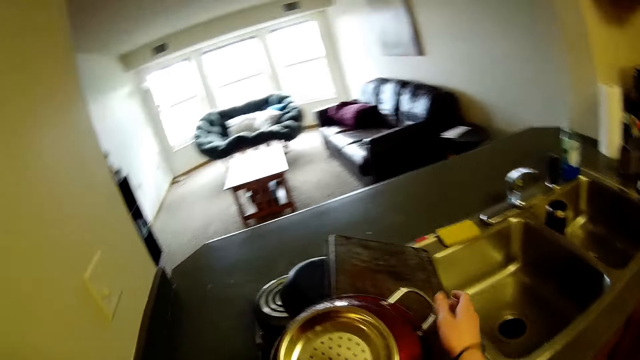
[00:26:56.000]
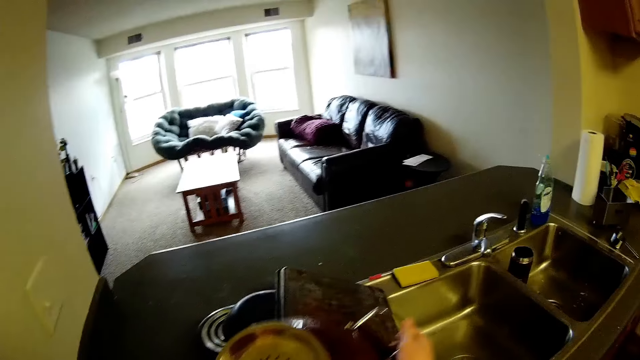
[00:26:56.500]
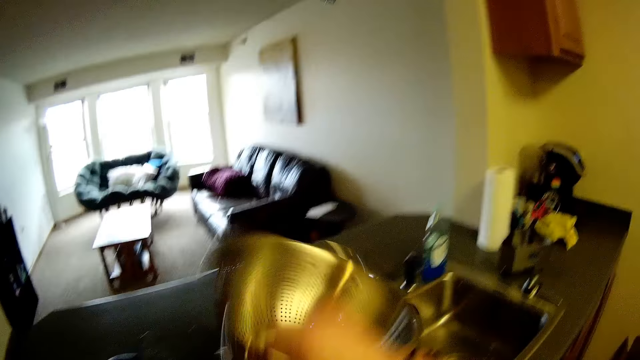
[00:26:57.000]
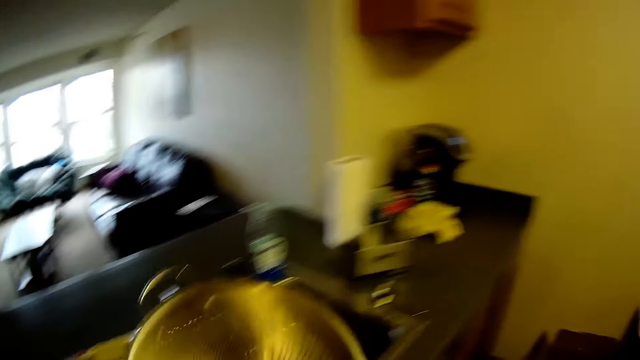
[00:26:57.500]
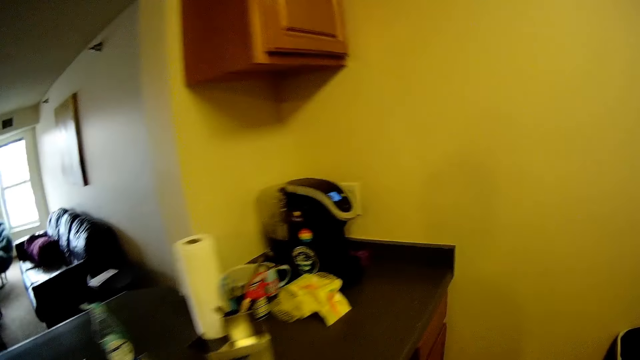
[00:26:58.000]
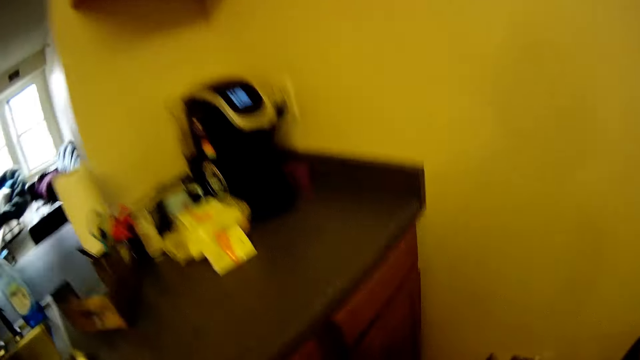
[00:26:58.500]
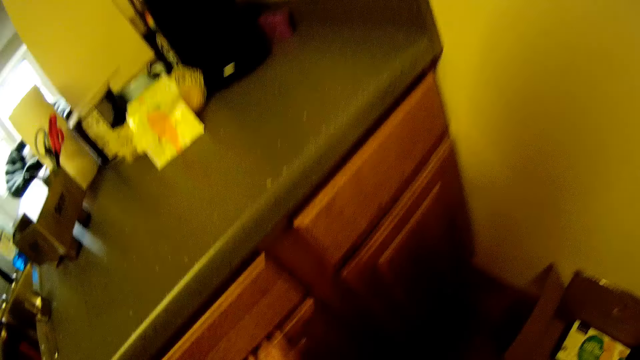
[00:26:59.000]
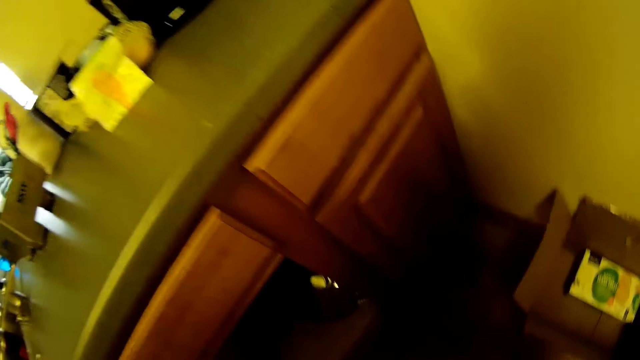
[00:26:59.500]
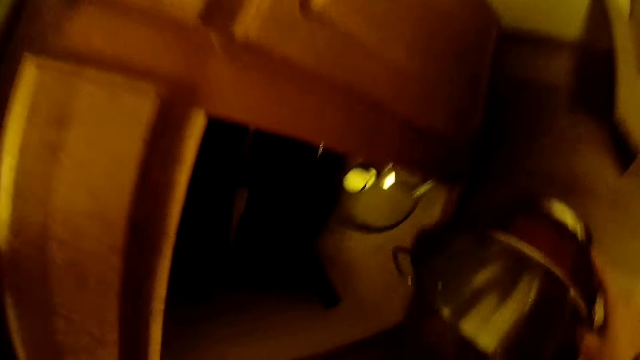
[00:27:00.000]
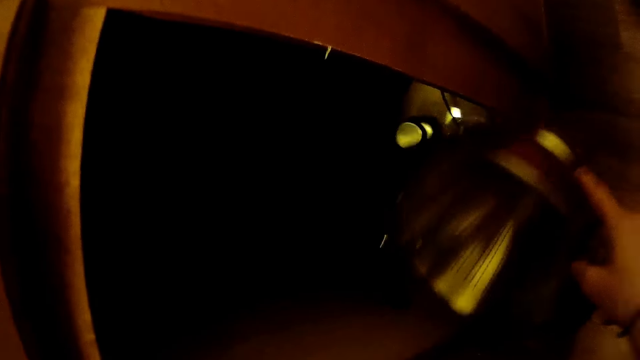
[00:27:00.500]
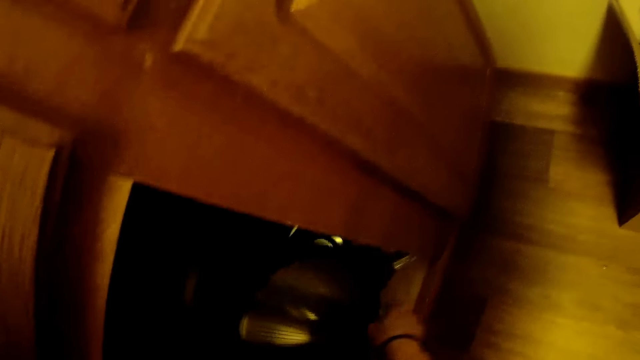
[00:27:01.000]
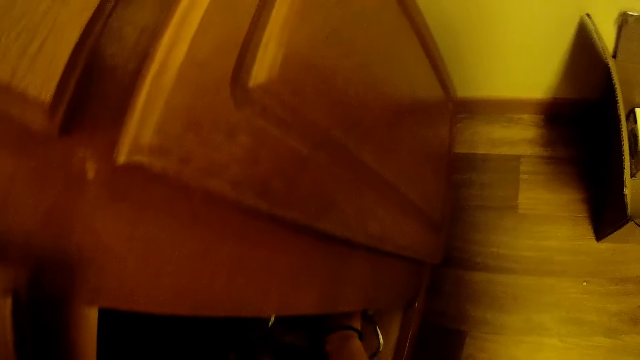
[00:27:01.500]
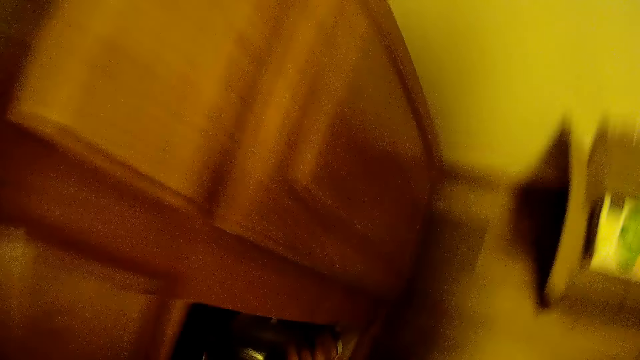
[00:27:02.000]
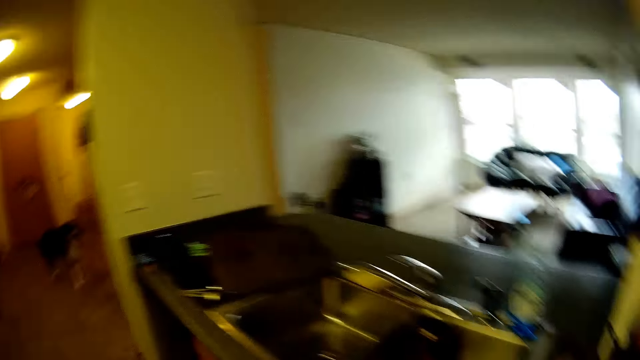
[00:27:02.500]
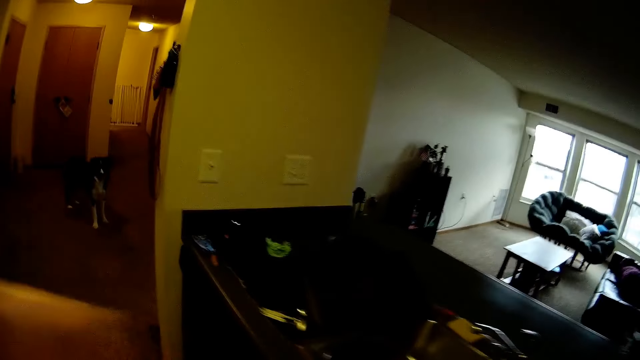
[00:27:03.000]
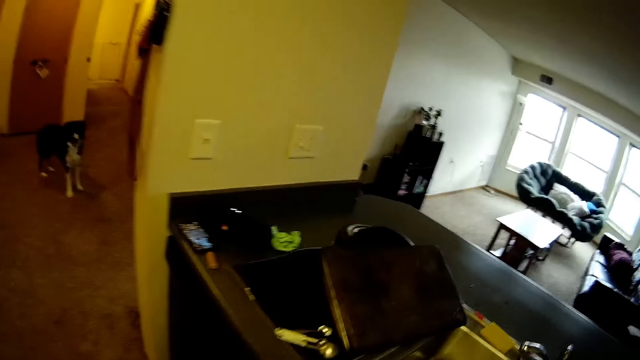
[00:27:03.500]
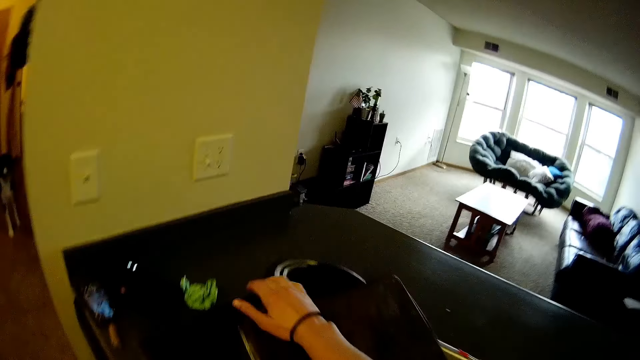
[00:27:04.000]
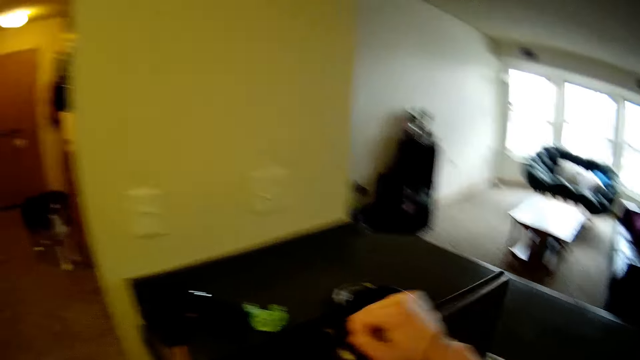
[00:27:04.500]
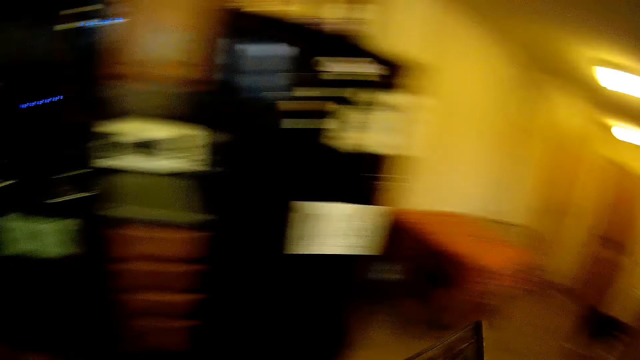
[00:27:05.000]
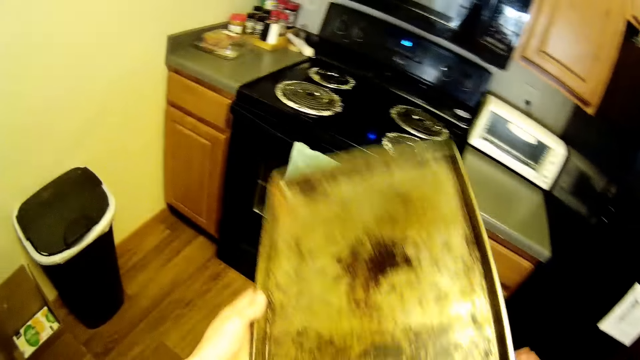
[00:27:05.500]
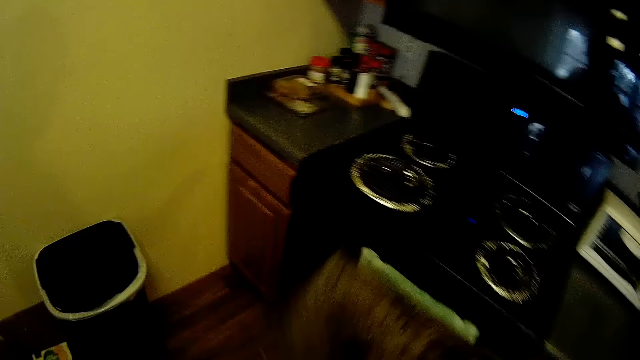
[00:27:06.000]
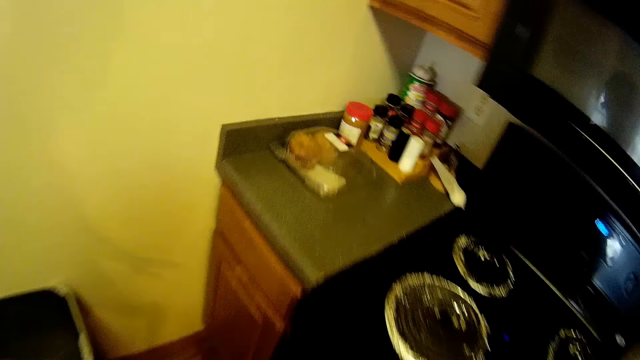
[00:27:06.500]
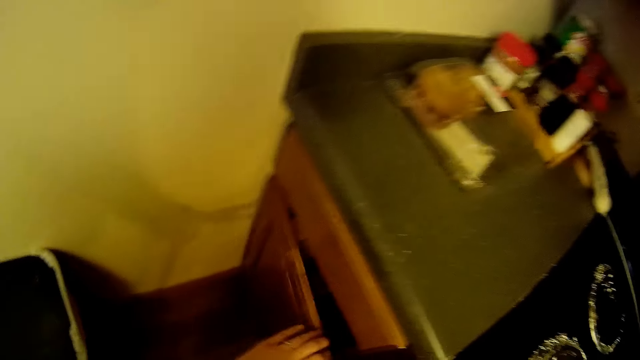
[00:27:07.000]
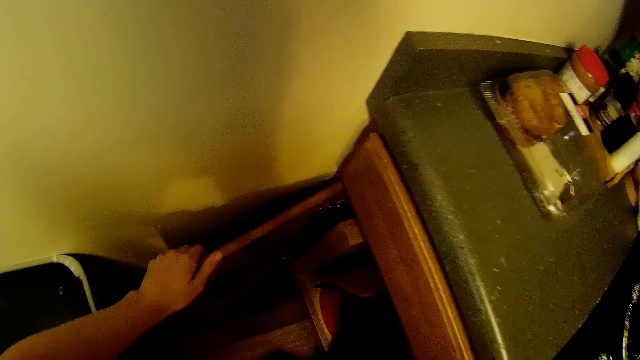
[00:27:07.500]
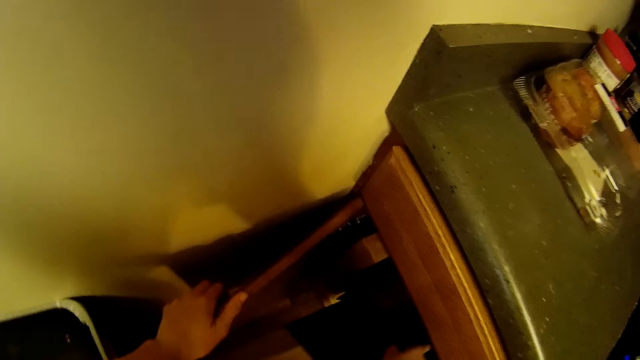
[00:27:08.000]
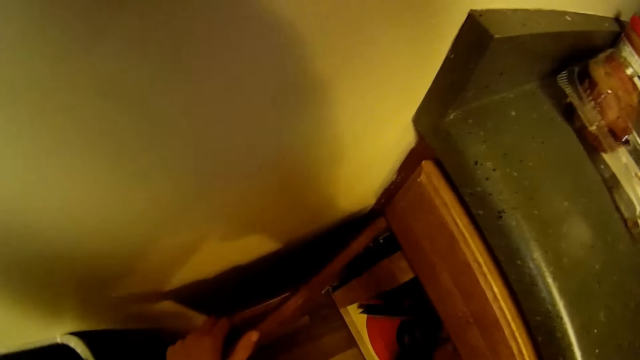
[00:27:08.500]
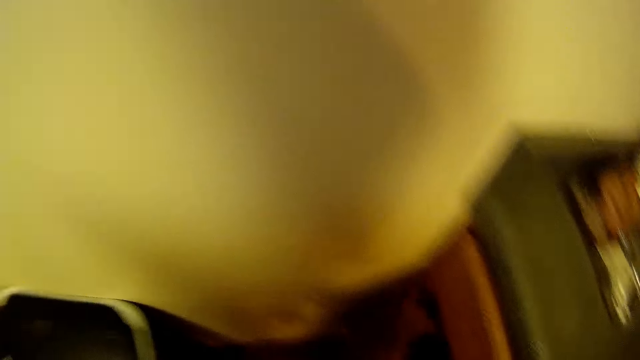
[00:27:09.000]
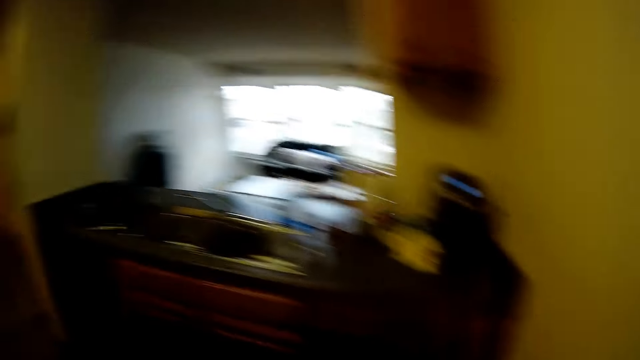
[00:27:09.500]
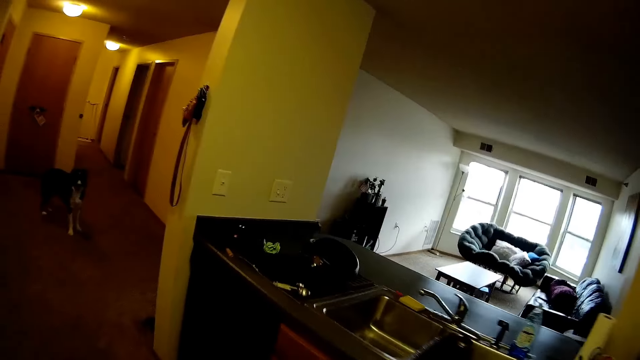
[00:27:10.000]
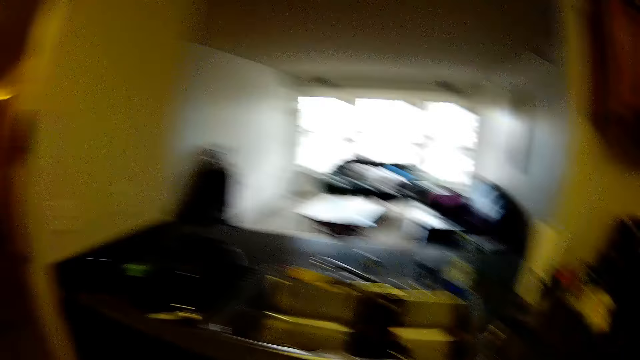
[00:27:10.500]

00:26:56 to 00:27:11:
The camera wearer picks an aluminum sieve from the kitchen cabinet with his right hand. He opens a kitchen cabinet door with his left hand. He drops the aluminum sieve inside the kitchen cabinet. He picks an aluminum tray on top of the kitchen cabinet with his right hand. He opens another kitchen cabinet door with his left hand. He drops the tray inside the kitchen cabinet. He closes the cabinet door with his left hand.

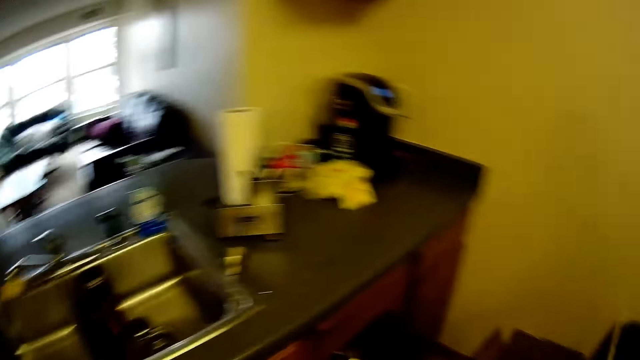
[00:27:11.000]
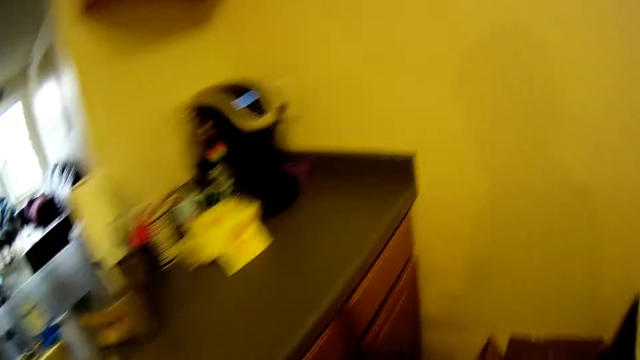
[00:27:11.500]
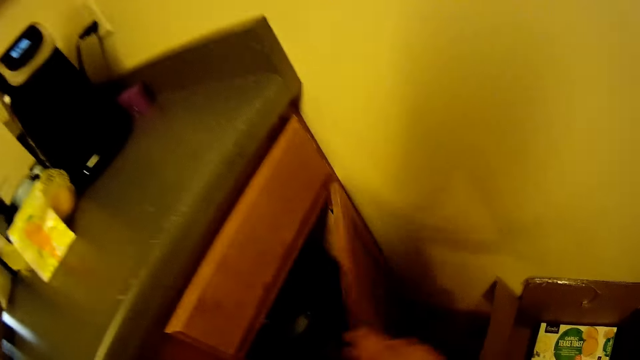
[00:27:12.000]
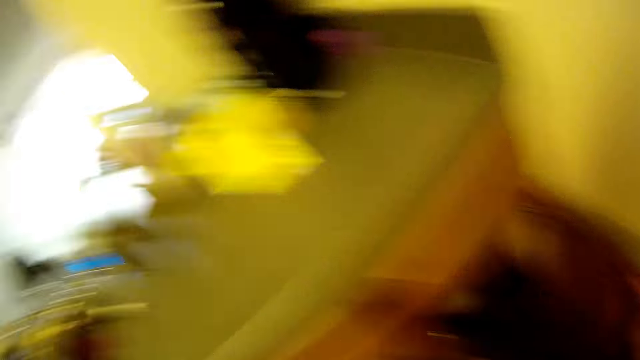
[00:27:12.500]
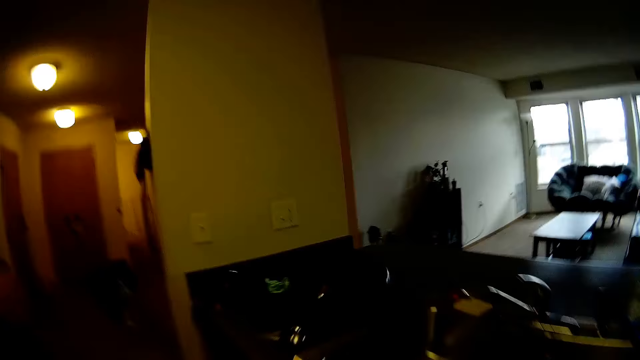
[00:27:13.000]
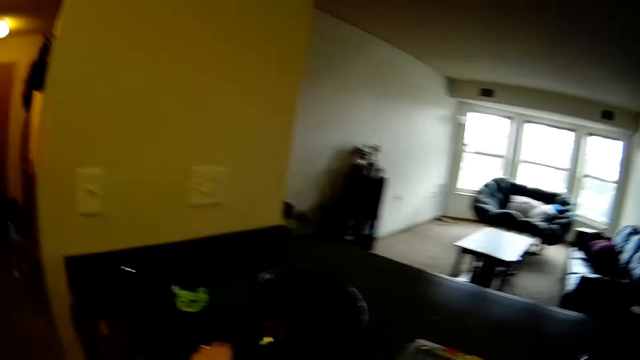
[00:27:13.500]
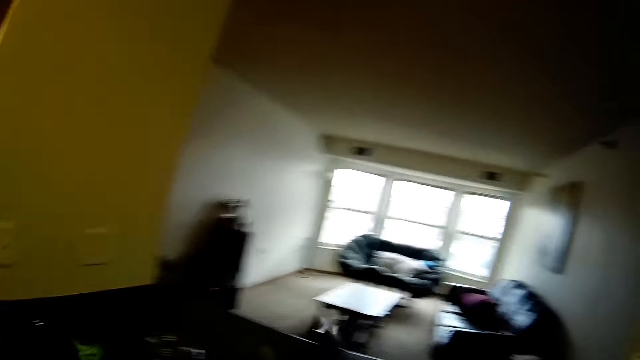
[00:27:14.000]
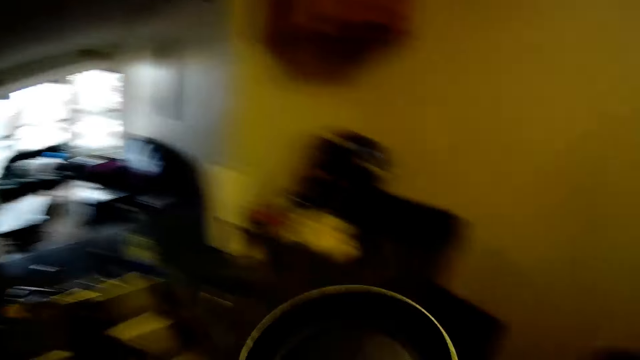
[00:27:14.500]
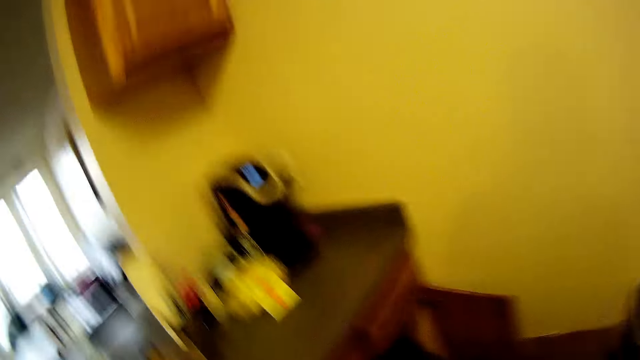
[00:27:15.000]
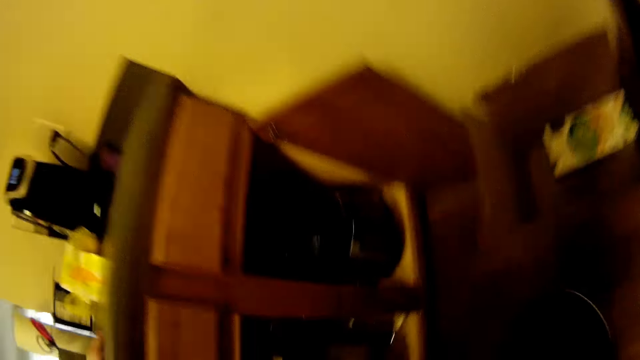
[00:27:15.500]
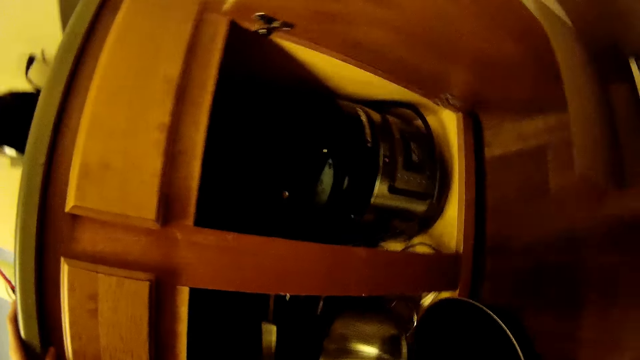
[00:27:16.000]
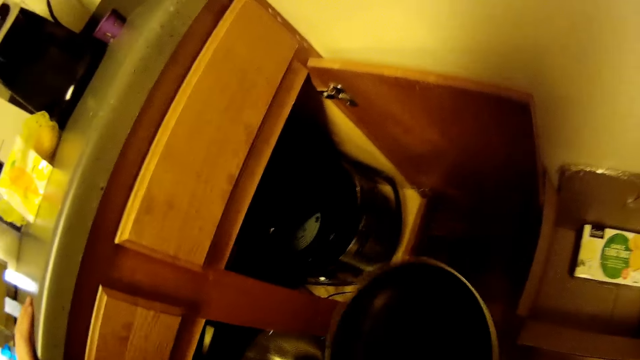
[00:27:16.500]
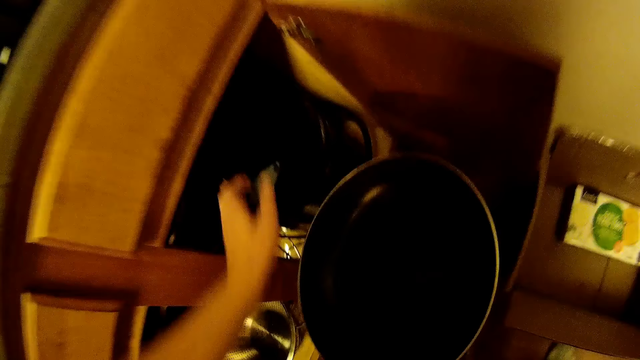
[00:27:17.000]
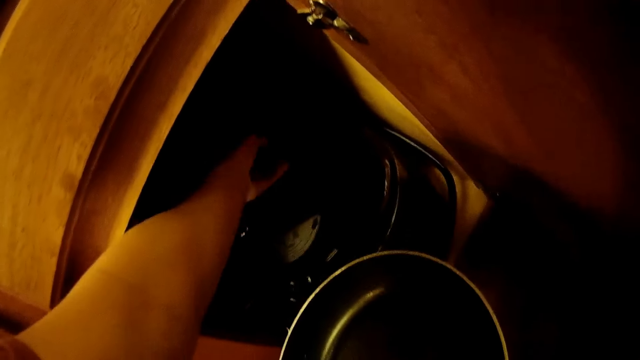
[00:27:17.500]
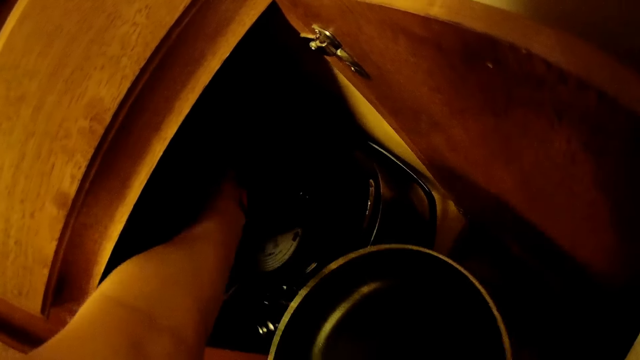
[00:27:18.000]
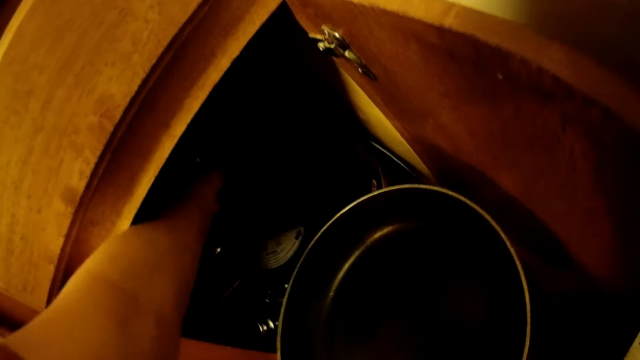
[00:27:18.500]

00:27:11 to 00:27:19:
The camera wearer opens another kitchen cabinet door with his right hand. He picks a pan on top of the kitchen cabinet with his right hand. He readjusts a pot inside the third cupboard.
